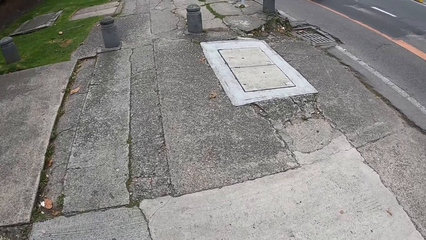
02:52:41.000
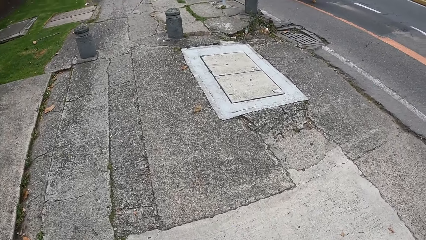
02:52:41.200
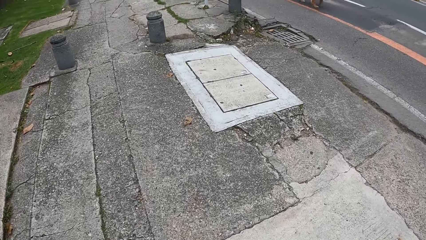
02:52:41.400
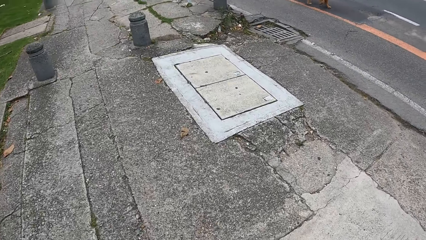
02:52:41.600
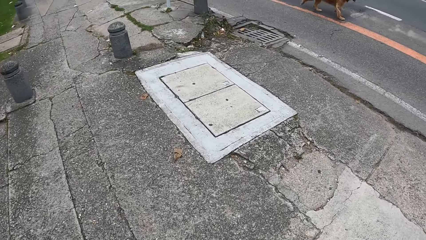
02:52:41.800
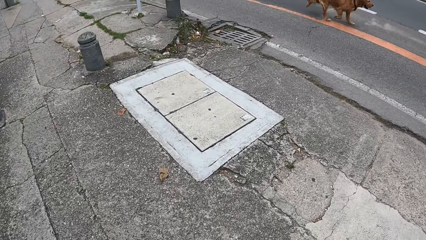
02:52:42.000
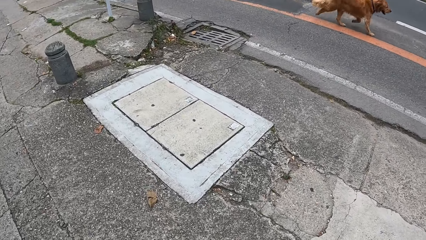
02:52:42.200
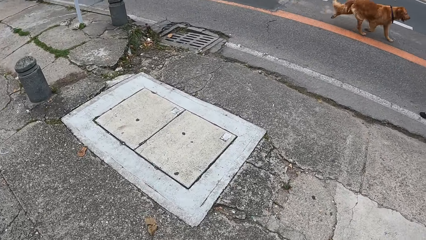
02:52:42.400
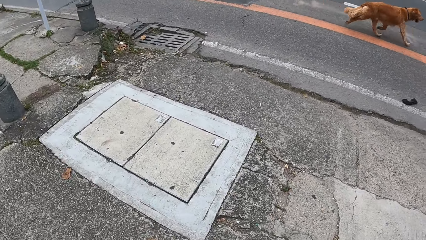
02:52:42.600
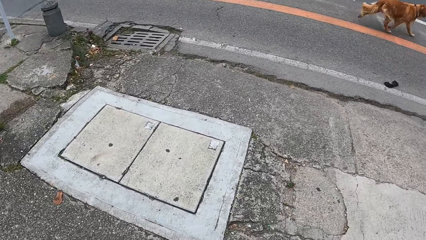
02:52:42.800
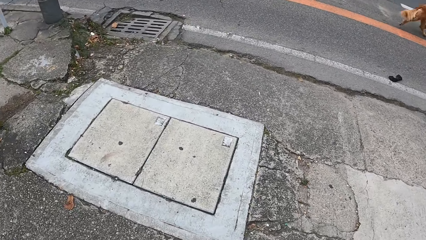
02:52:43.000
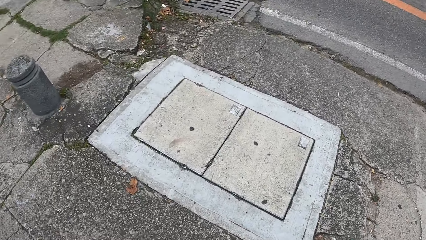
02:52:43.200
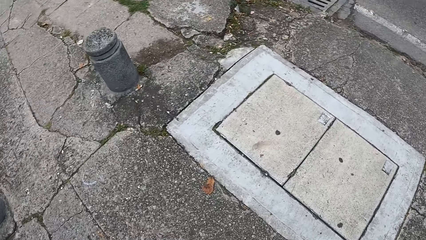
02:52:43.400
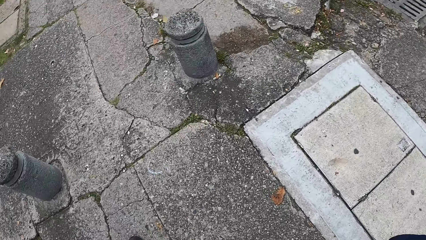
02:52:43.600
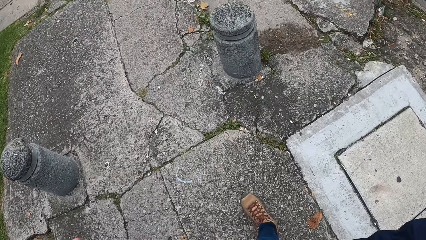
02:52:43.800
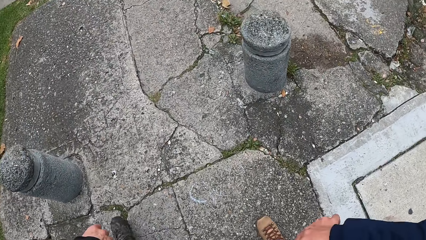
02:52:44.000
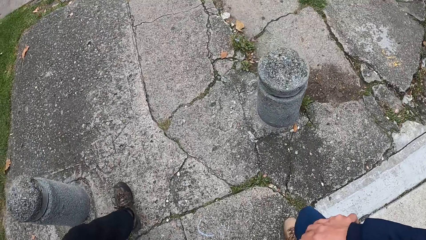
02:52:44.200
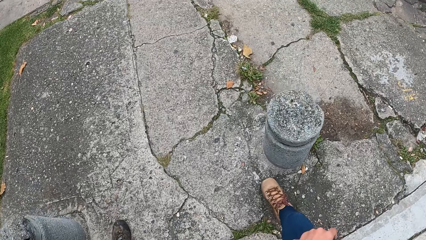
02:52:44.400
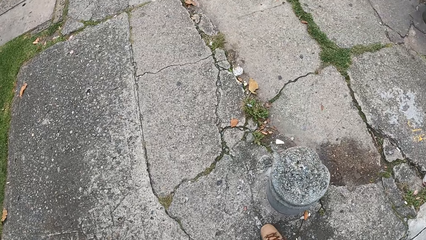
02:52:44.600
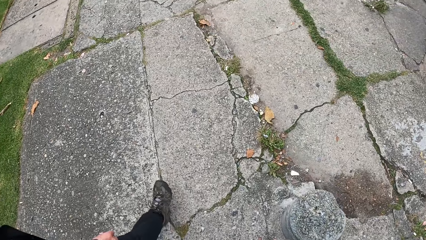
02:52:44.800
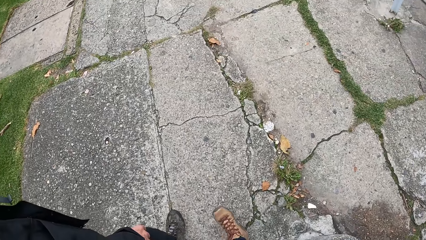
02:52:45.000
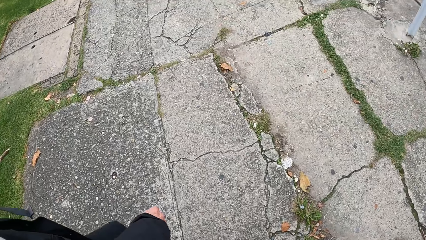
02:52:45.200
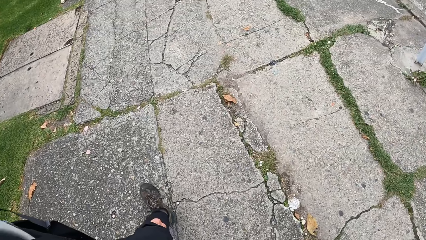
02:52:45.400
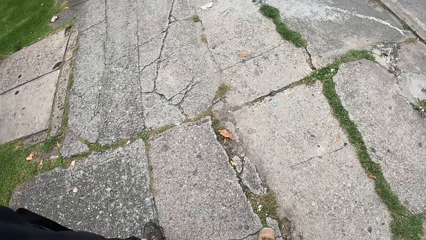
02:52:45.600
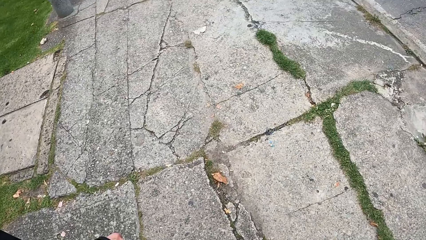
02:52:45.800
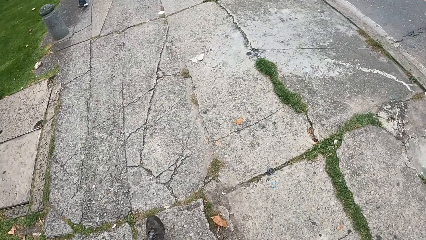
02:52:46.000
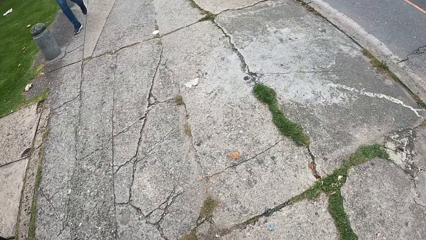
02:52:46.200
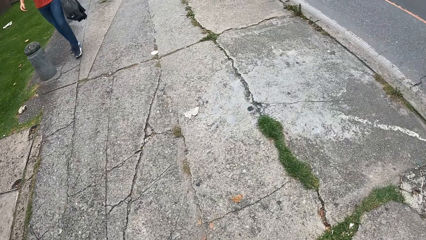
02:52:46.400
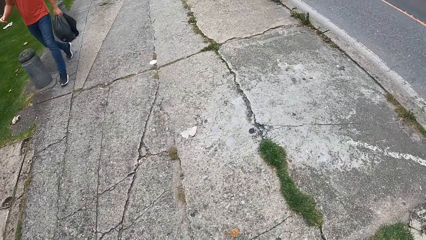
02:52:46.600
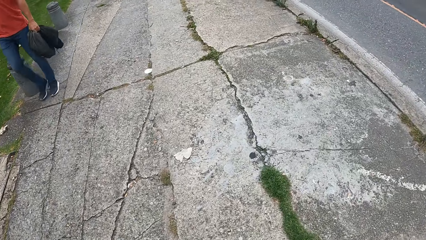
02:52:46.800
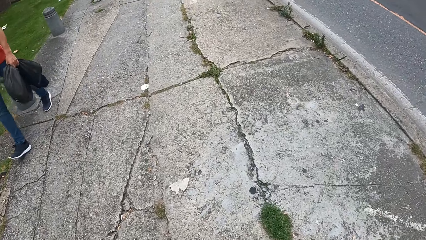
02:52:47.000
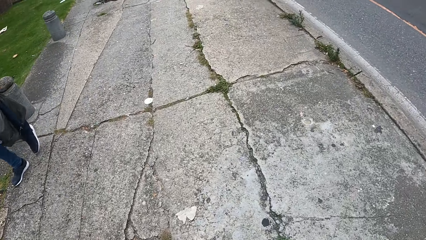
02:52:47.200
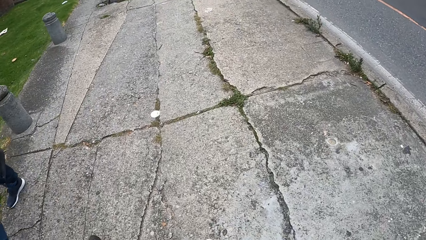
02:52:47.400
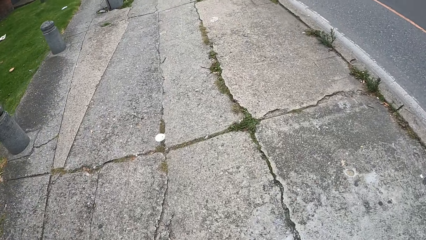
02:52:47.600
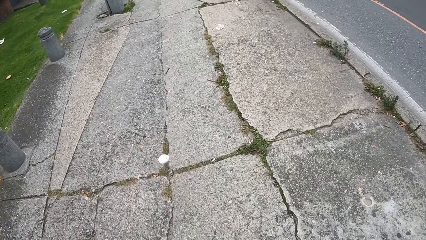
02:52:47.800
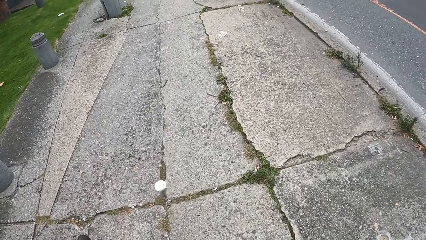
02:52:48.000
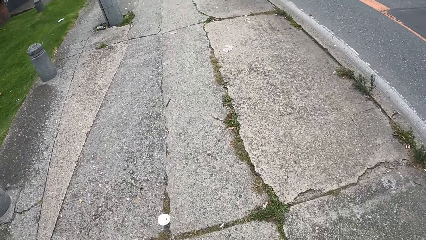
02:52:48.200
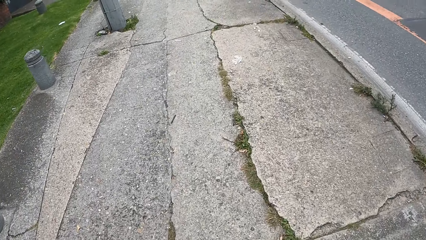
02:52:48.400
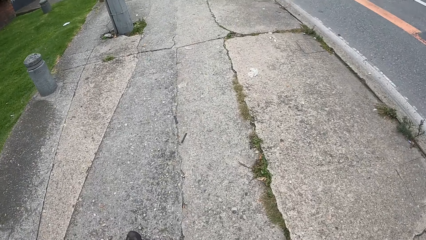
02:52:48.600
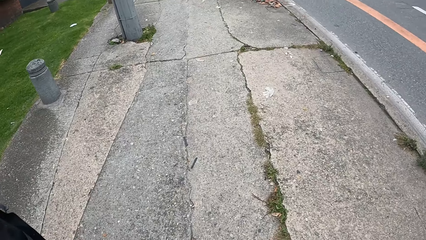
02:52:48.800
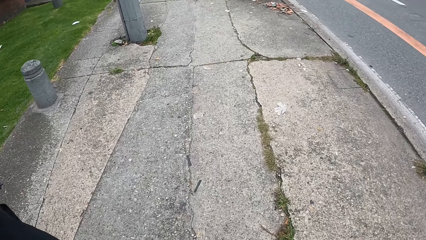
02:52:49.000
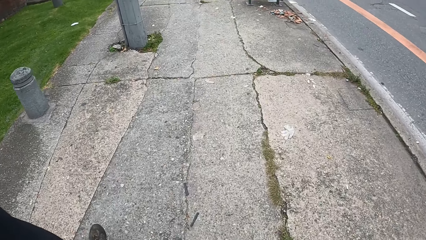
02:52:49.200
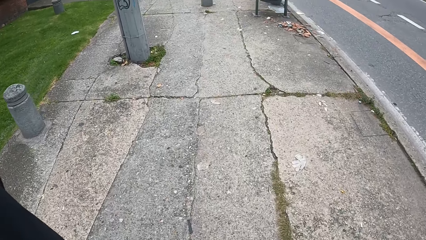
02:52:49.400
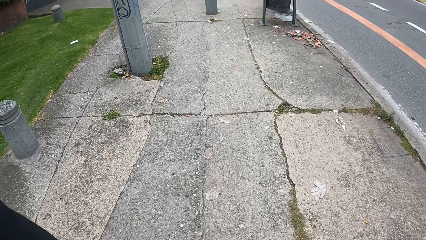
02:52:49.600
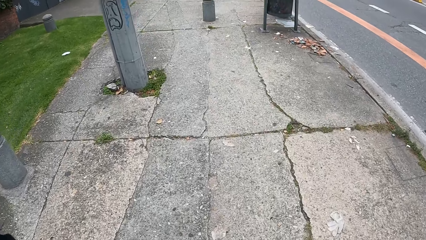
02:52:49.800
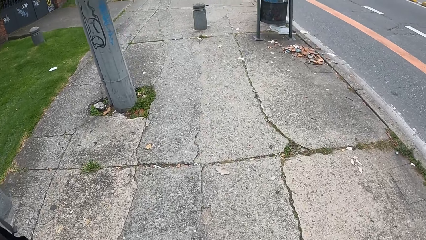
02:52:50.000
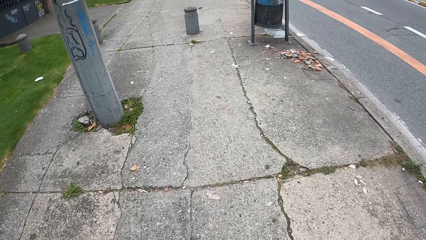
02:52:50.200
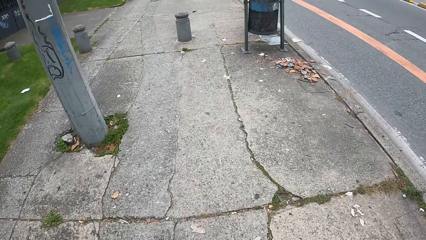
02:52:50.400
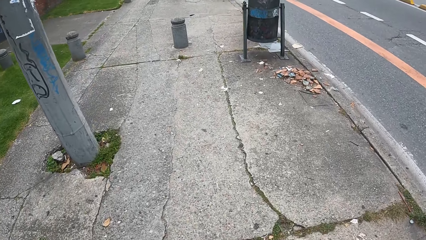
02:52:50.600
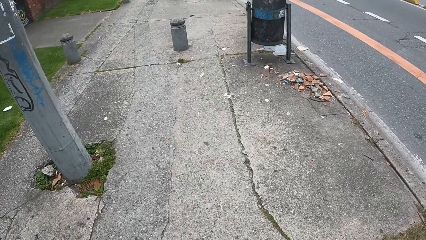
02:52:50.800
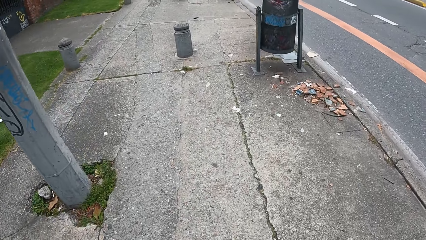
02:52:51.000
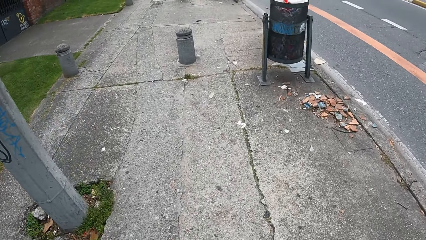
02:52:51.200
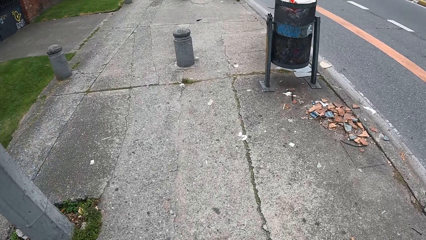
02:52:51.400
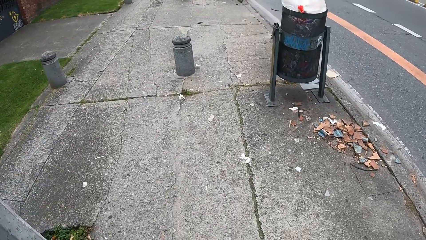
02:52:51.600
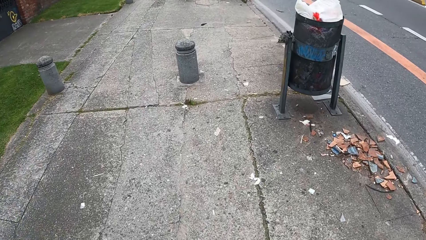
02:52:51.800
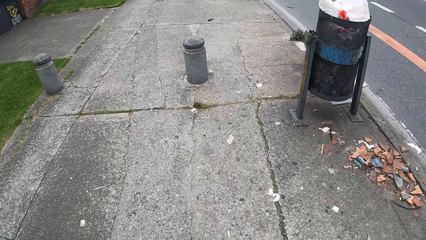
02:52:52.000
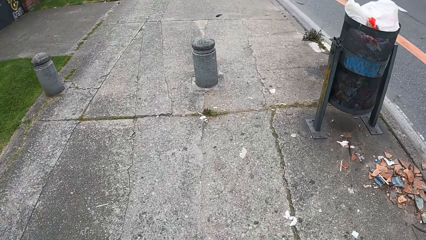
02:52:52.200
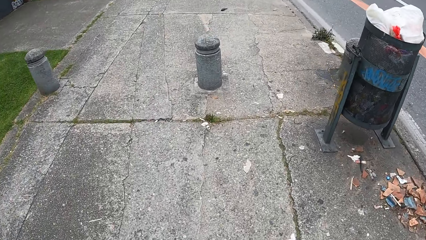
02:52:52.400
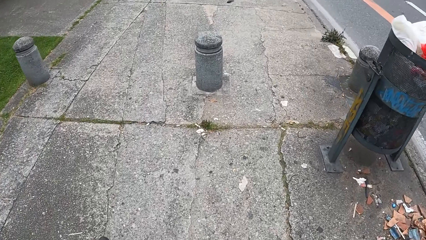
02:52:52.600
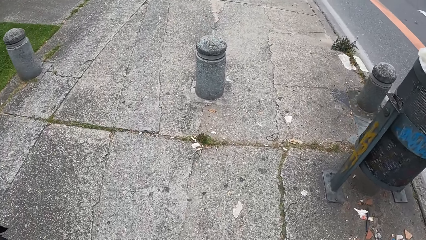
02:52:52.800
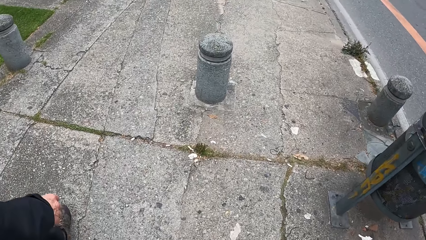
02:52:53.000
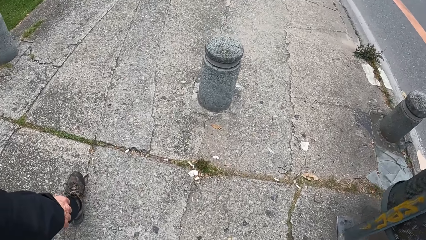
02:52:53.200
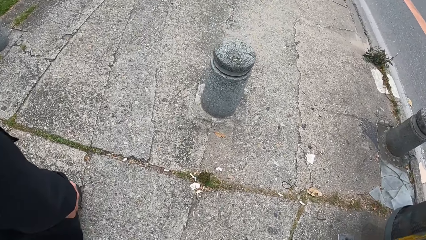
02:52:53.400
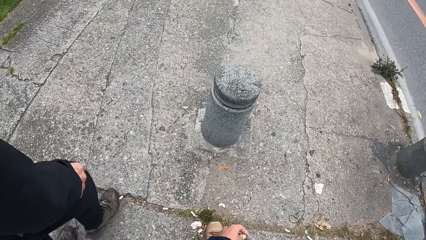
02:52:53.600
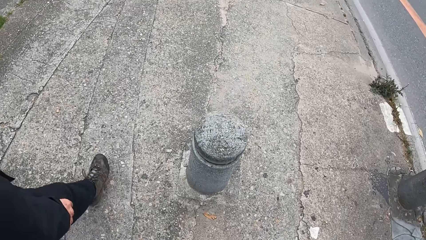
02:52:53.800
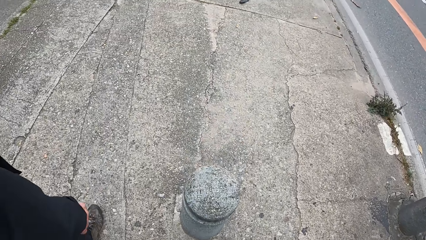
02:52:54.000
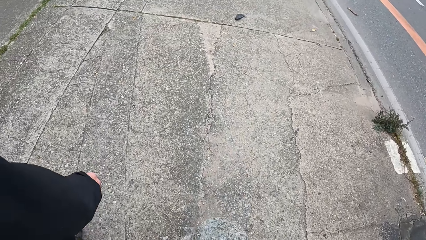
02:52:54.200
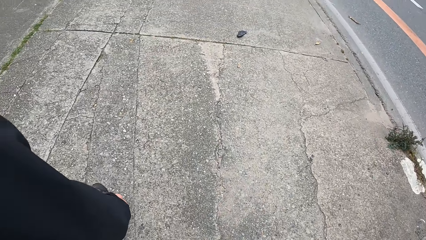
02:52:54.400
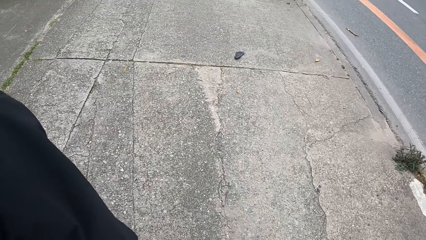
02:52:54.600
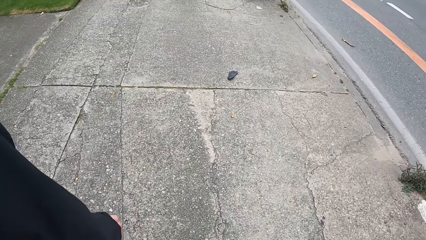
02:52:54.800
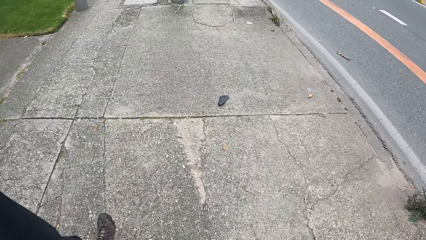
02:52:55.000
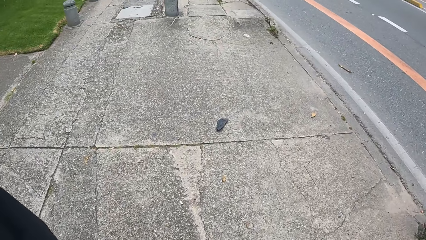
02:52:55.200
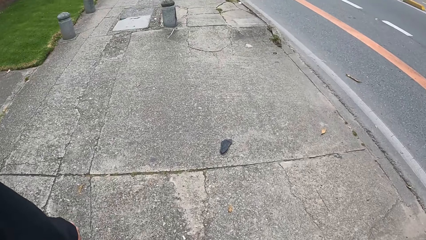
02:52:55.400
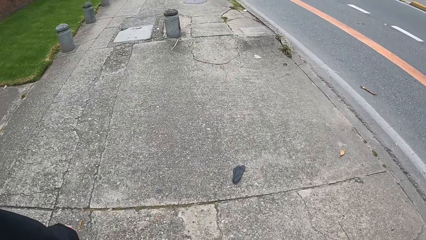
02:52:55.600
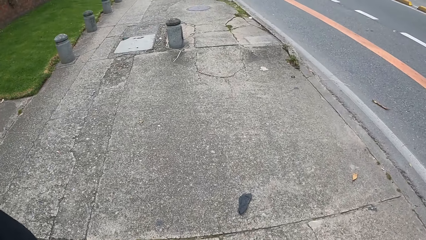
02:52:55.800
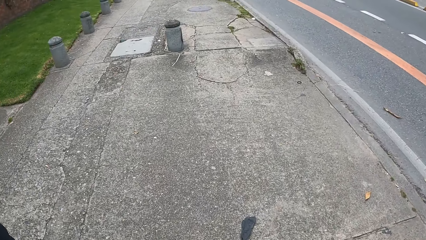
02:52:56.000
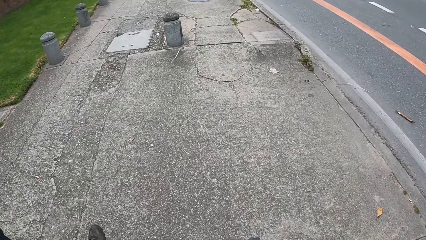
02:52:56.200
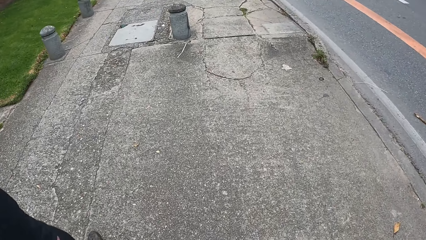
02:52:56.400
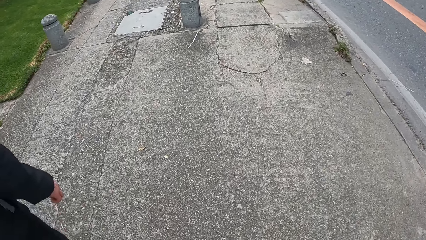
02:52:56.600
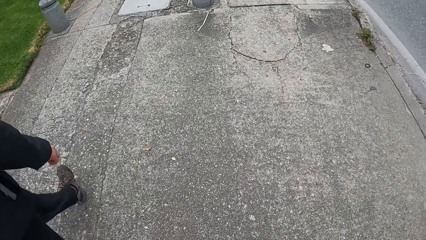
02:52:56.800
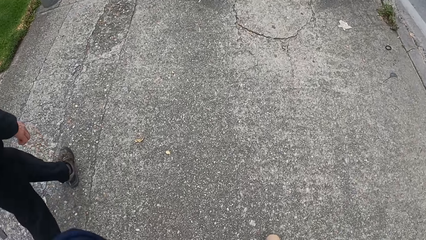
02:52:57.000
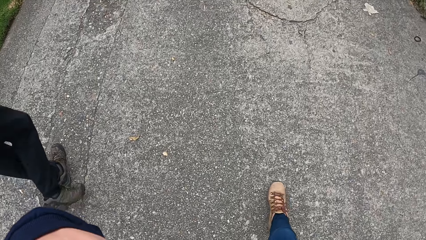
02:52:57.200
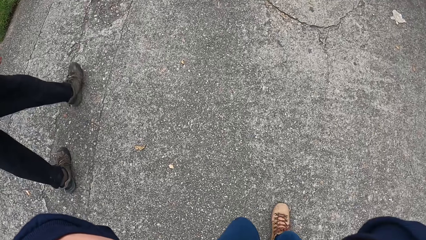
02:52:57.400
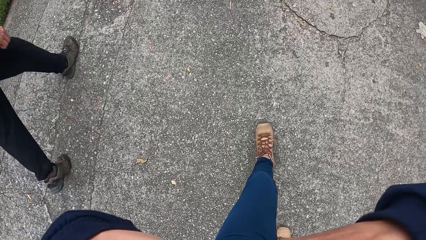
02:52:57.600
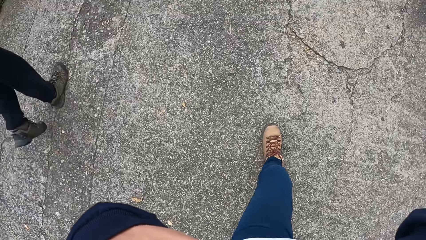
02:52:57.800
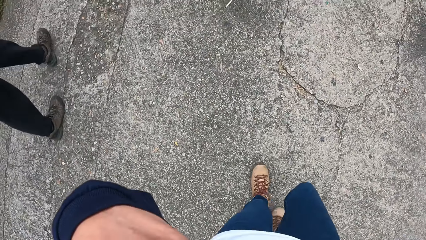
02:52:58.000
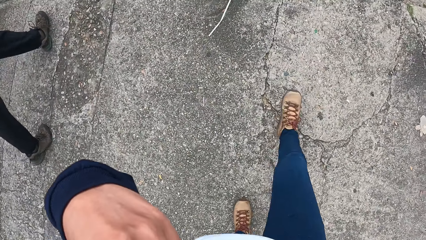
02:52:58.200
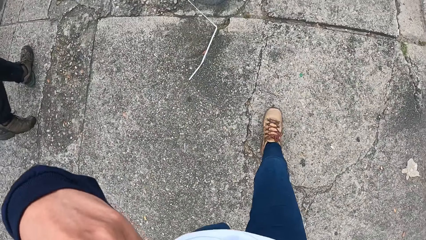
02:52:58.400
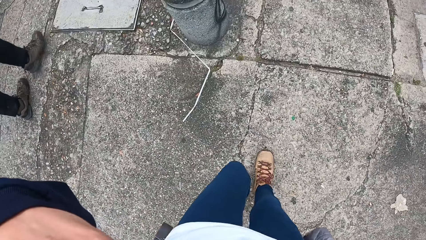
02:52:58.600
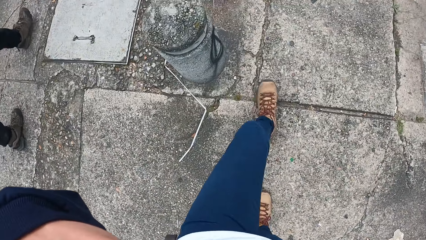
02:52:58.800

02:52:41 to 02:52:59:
A dog walks past the camera wearer.
